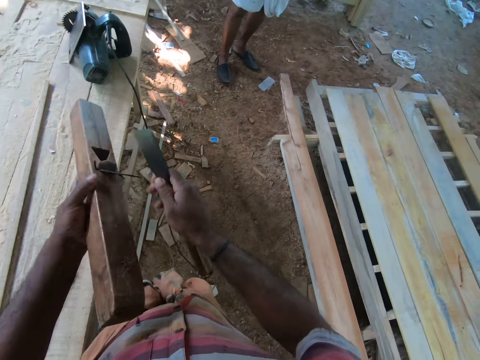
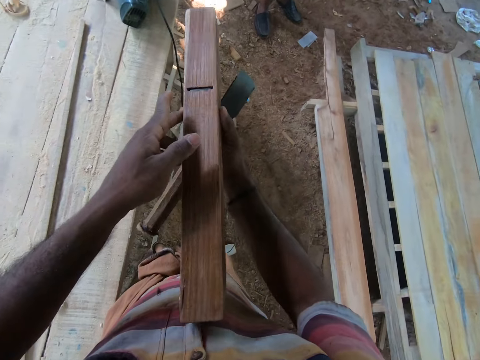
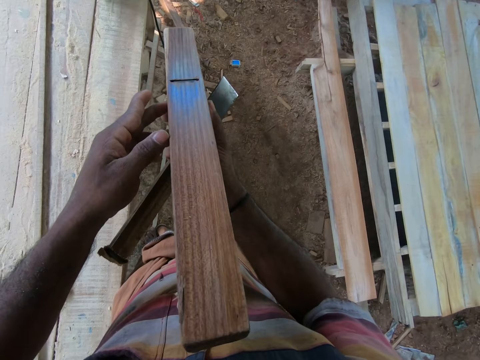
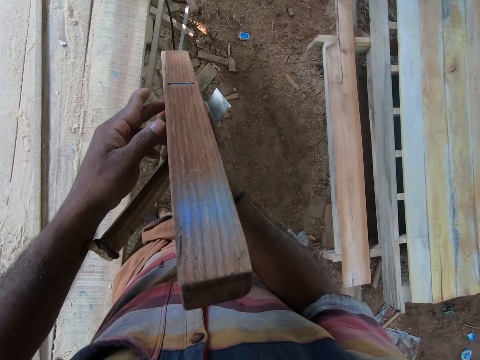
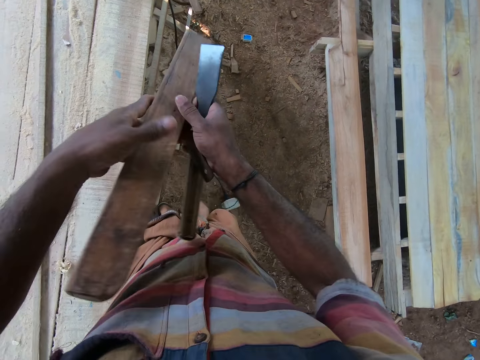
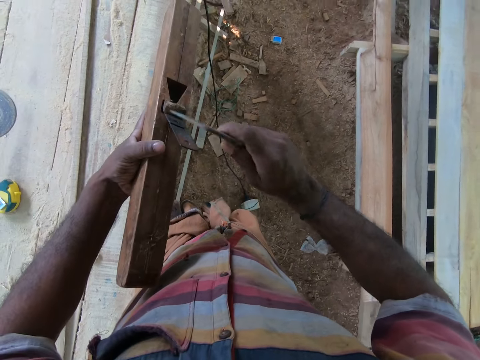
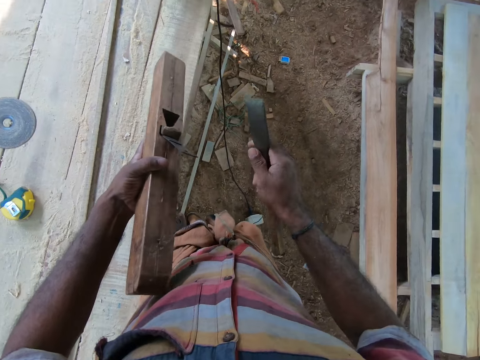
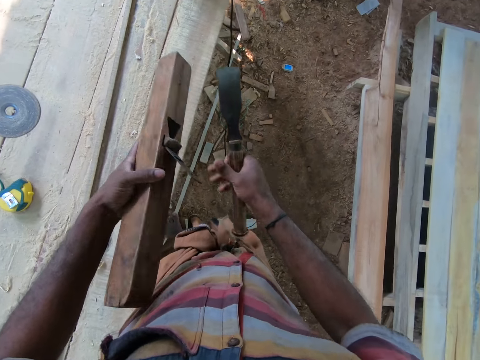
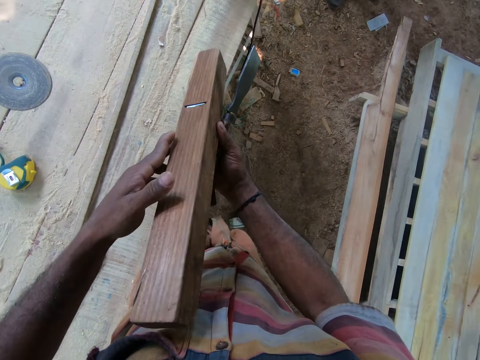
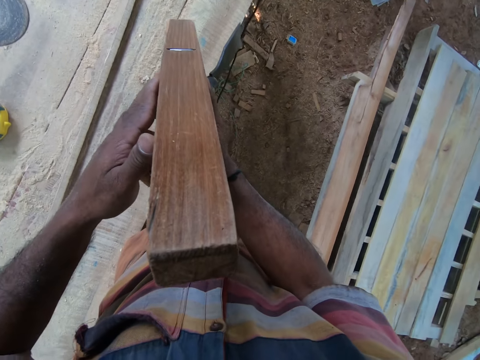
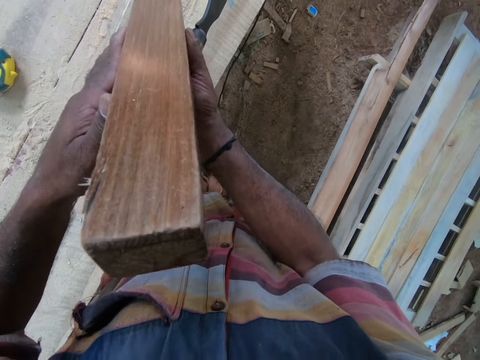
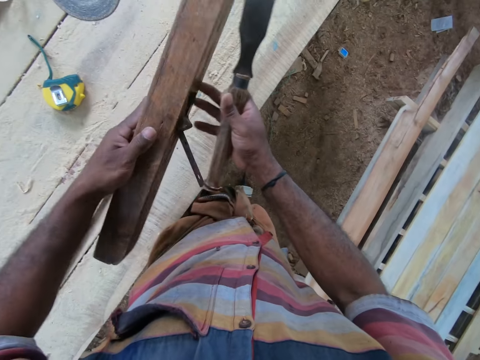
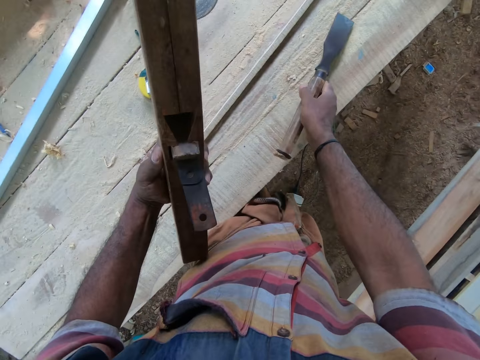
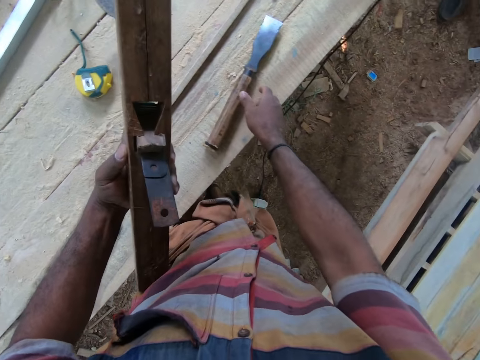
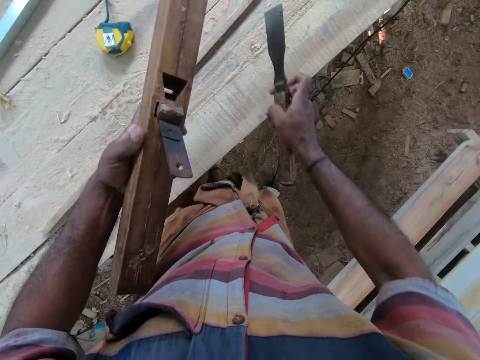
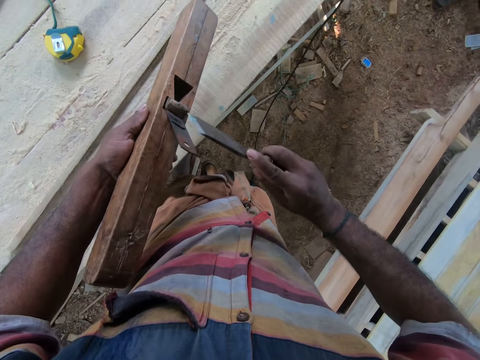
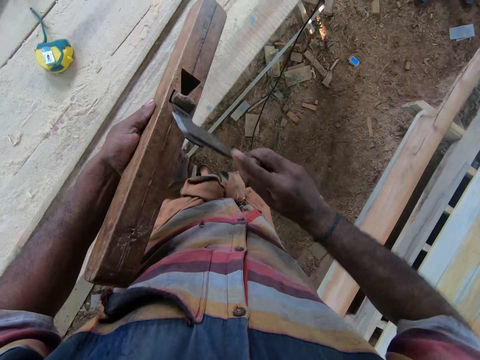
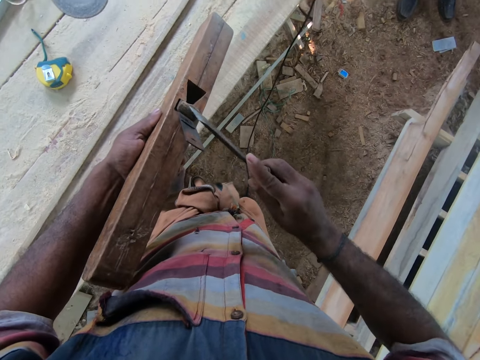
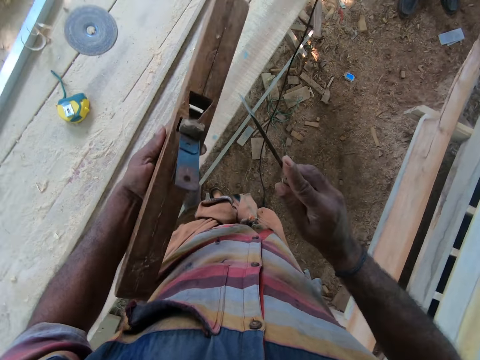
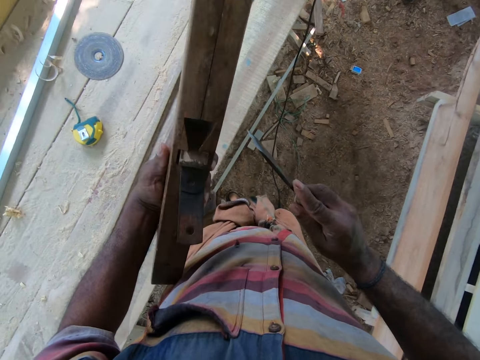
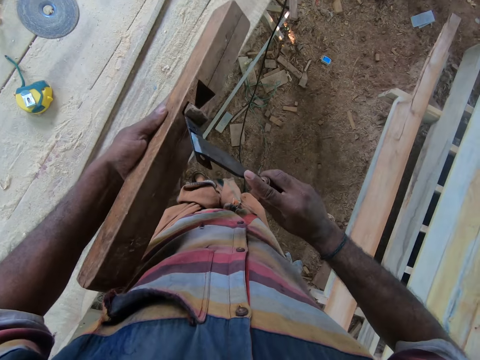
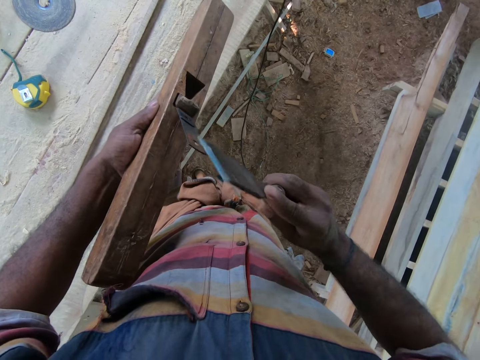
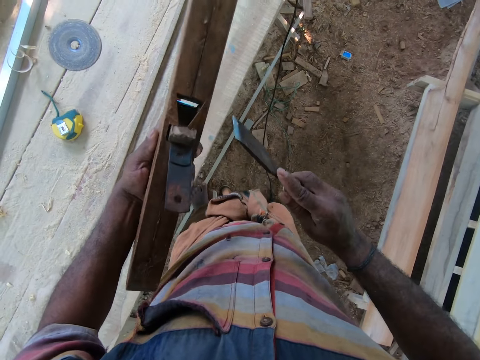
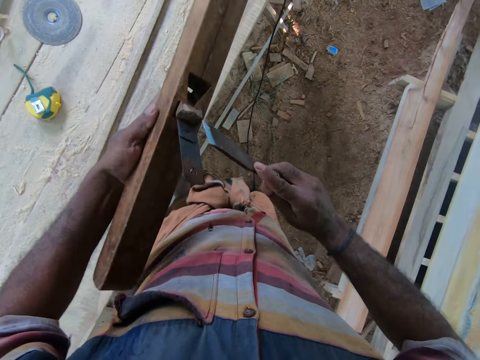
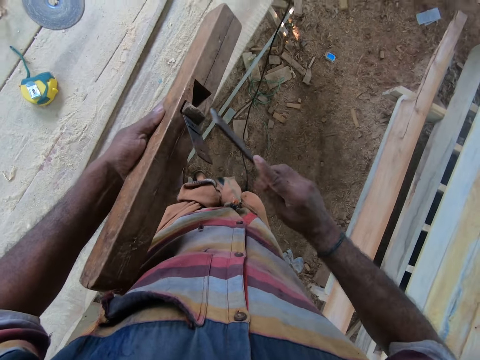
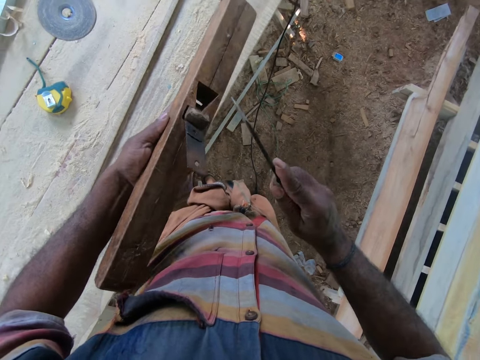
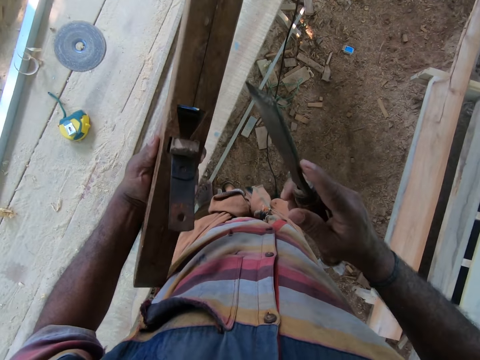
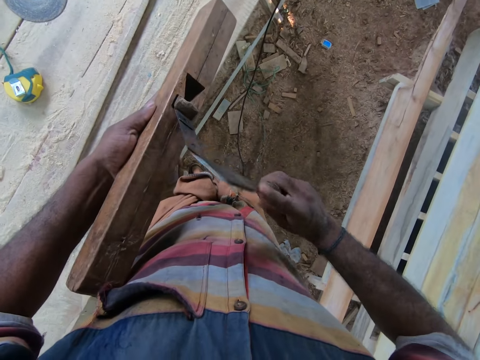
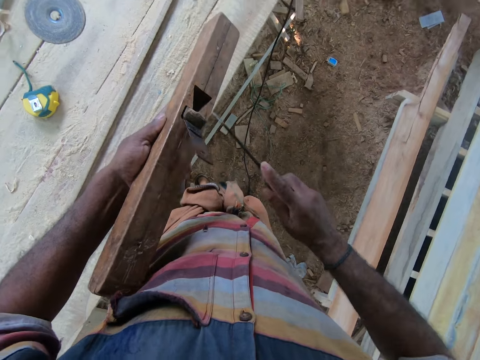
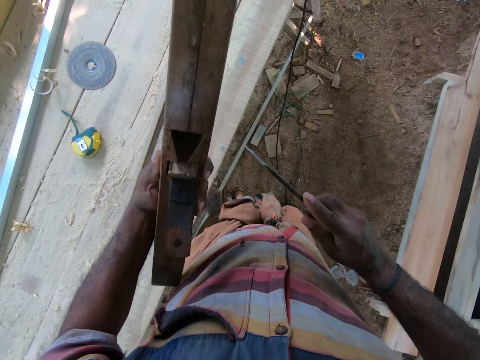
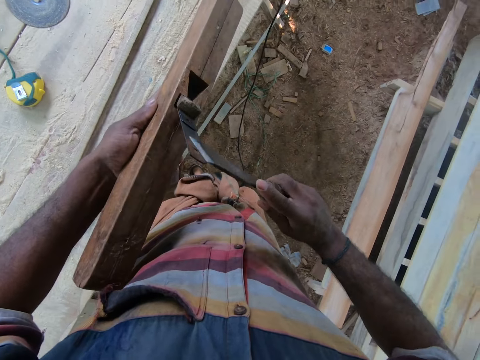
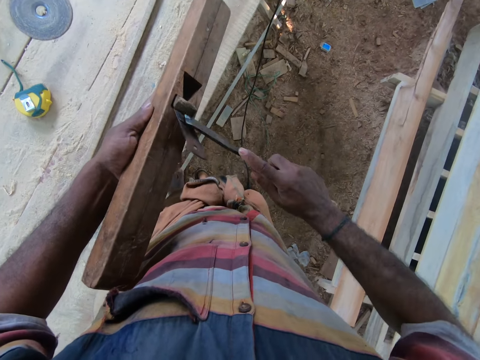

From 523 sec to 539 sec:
The camera wearer holds the piece of wood in his left hand with his right hand. He holds the piece of wood in his right hand with his left hand. He hits the piece of metal in the piece of wood in his left hand with the chisel in his right hand. He makes a sound. He holds the piece of wood in his left hand with his right hand. A man talks to the camera wearer. The camera wearer holds the piece of wood in his right hand with his left hand. He drops the chisel in his right hand on the table. He picks up the chisel on the table with his right hand. He hits the piece of metal in the piece of wood in his left hand with the chisel in his right hand. He makes a sound.

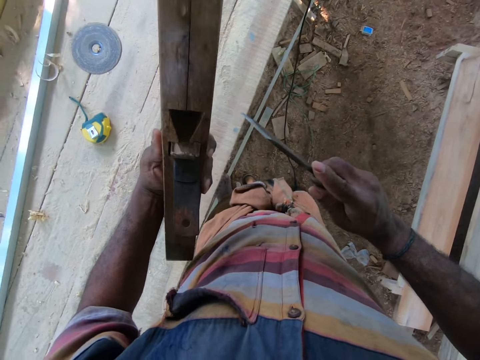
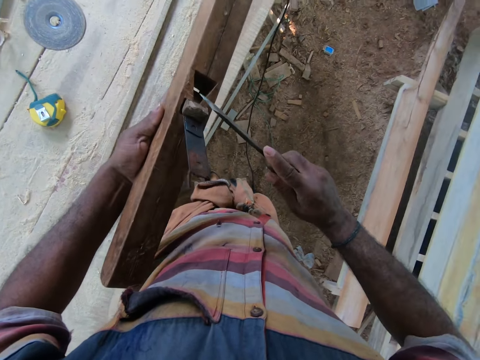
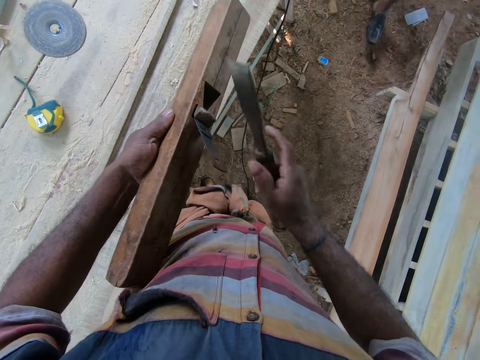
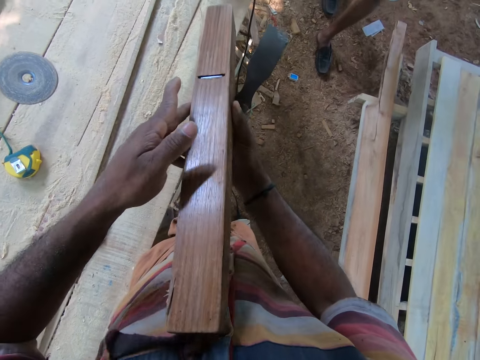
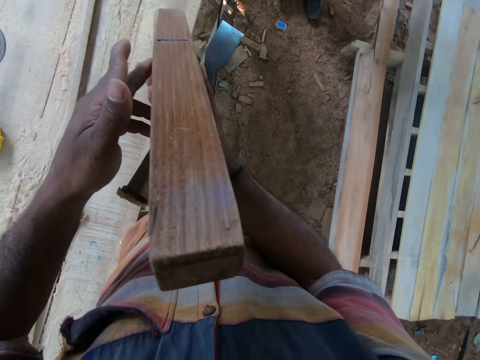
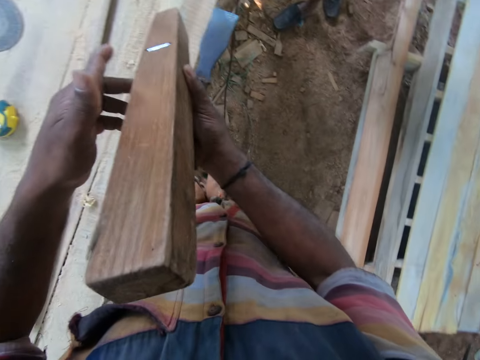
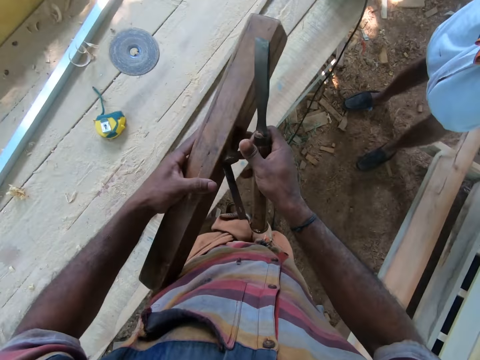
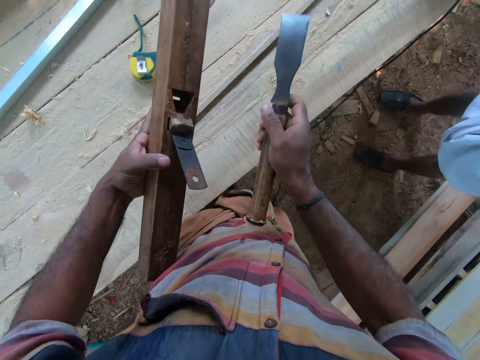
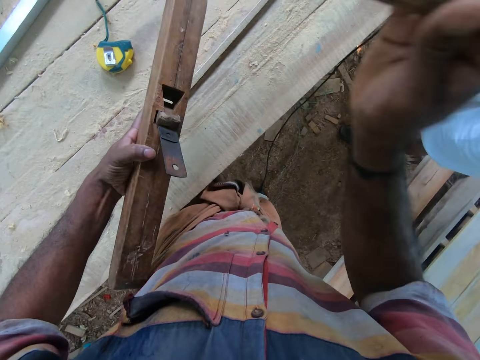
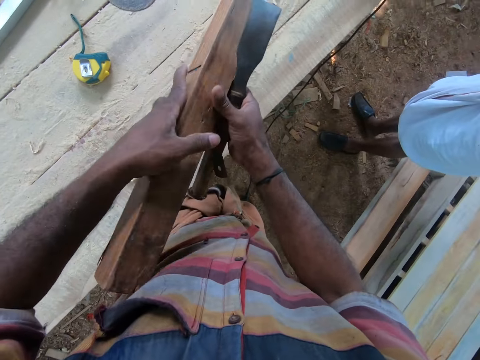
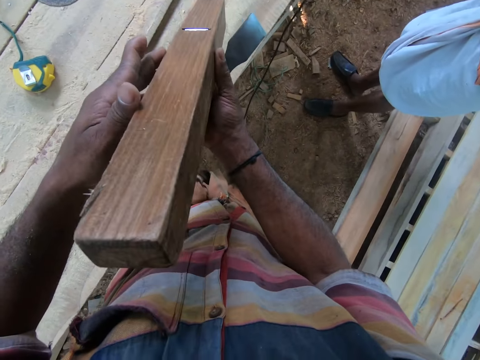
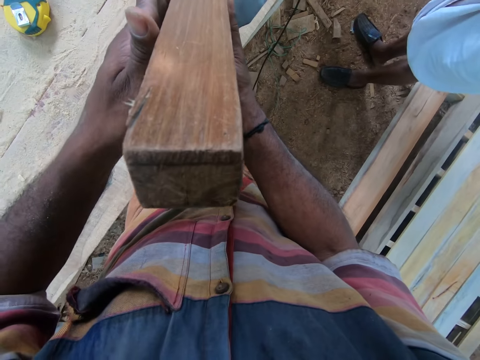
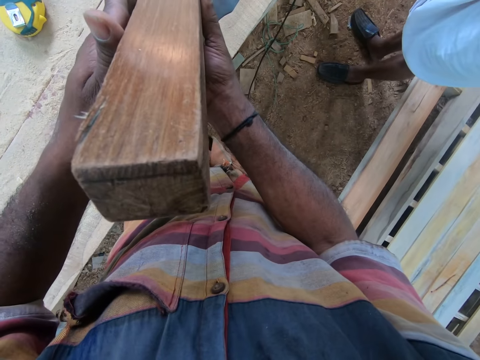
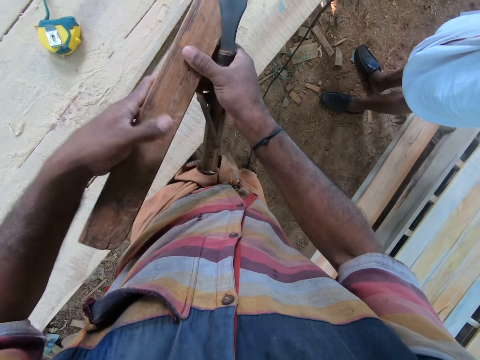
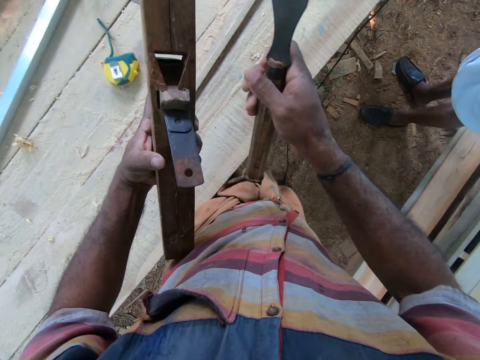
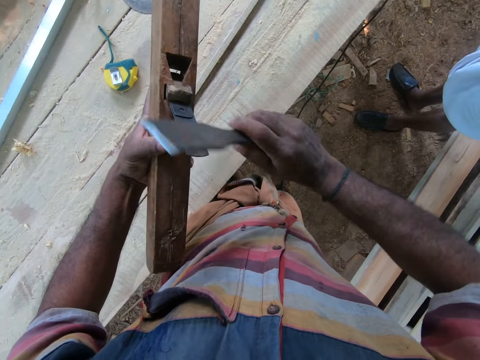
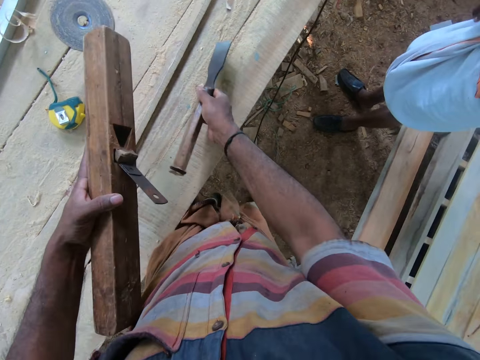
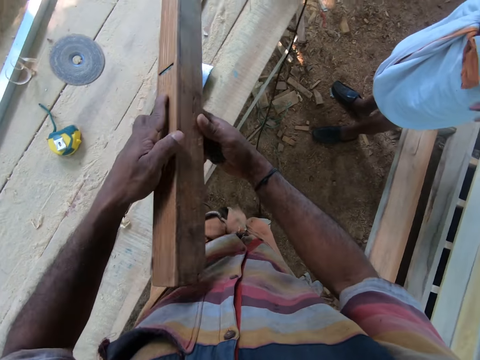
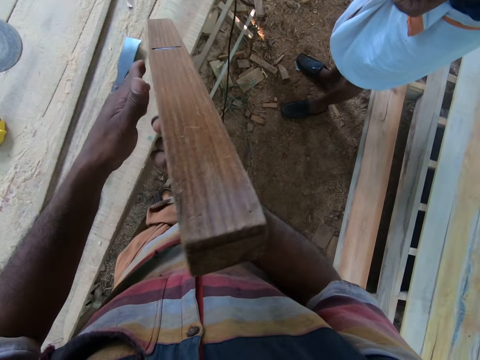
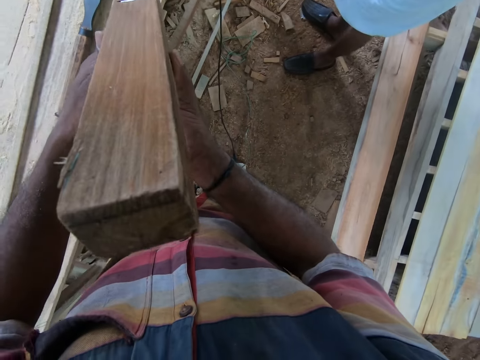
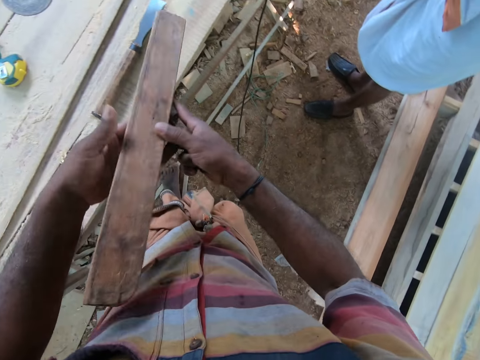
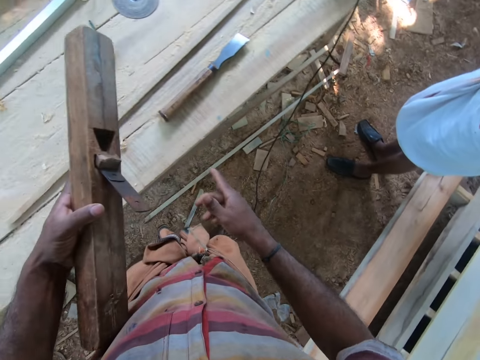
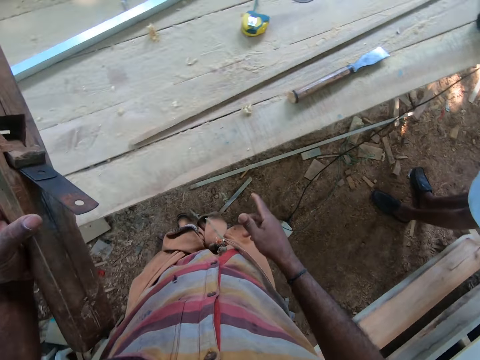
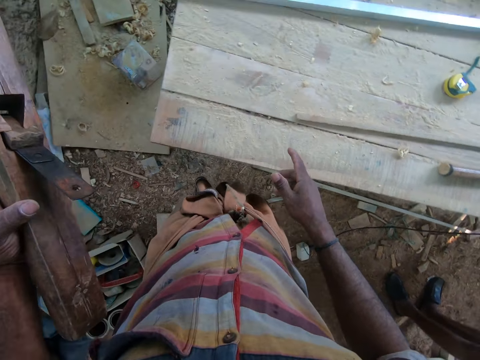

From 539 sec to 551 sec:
A man talks to the camera wearer. The camera wearer holds the piece of wood in his left hand with his right hand. He holds the piece of wood in his right hand with his left hand. He hits the piece of wood in his left hand with the handle of the chisel in his right hand. He holds the piece of wood in his left hand with his right hand. He makes a sound. He holds the piece of wood in his right hand with his left hand. He hits the piece of wood in the piece of wood in his left hand with the chisel in his right hand. The man talks to the camera wearer. The camera wearer drops the chisel in his right hand on the table. He holds the piece of wood in his left hand with his right hand. He holds the piece of wood in his right hand with his left hand.
